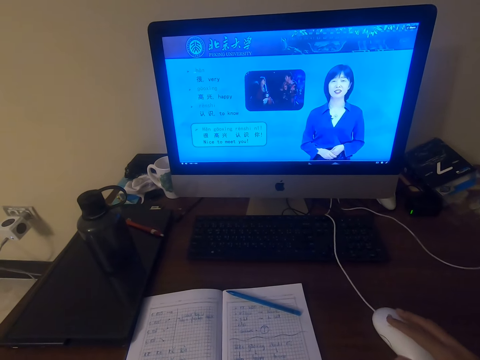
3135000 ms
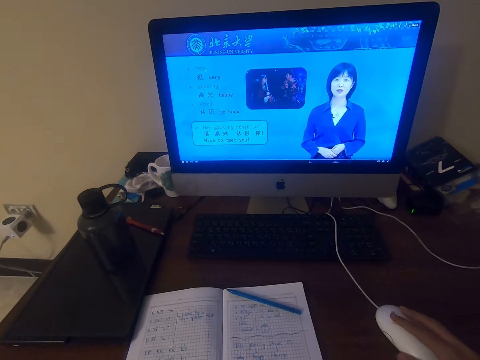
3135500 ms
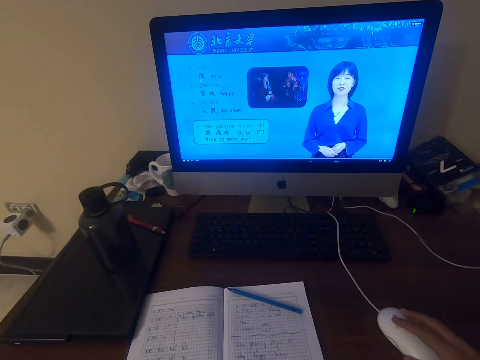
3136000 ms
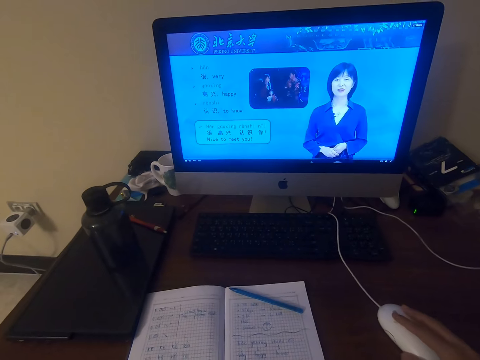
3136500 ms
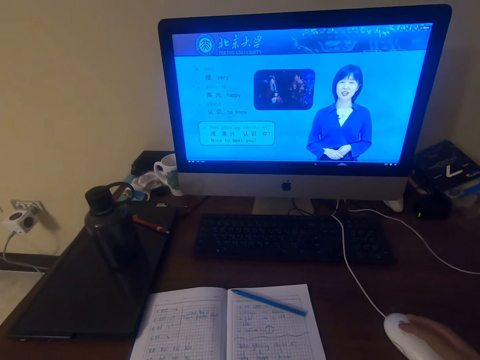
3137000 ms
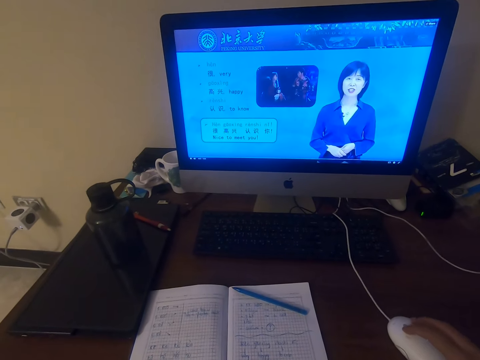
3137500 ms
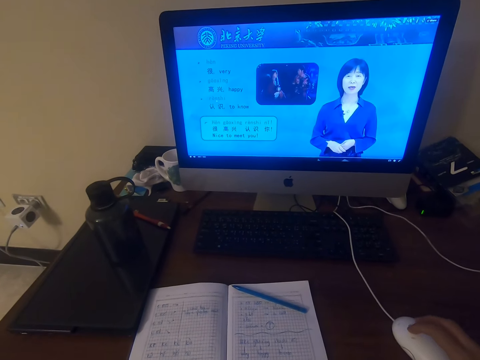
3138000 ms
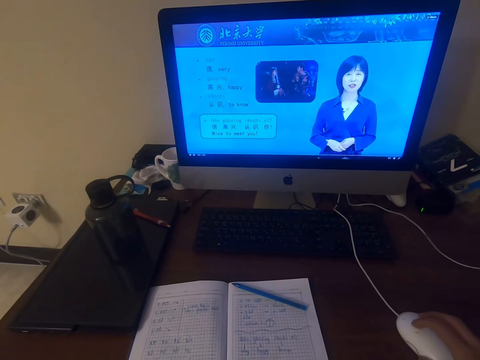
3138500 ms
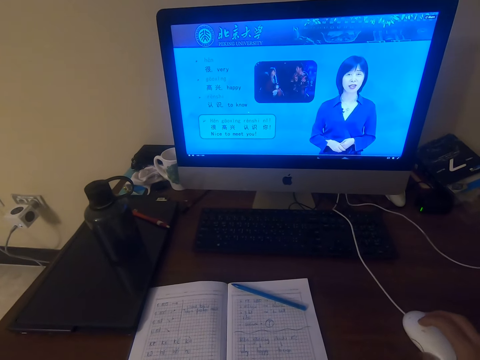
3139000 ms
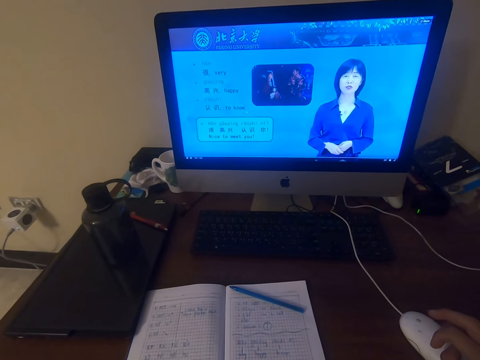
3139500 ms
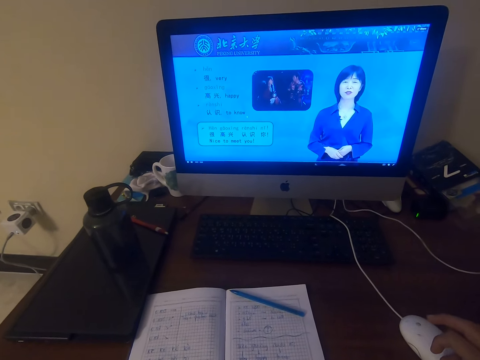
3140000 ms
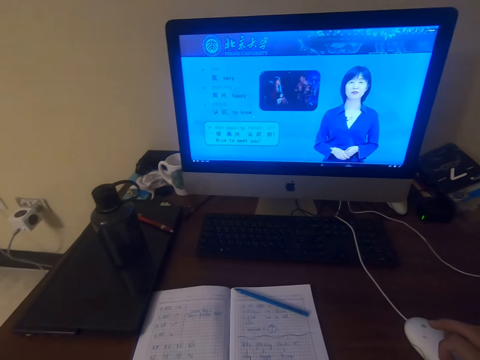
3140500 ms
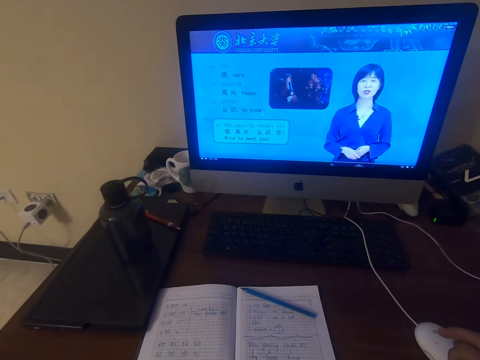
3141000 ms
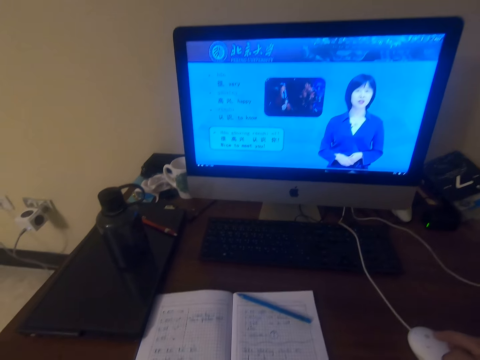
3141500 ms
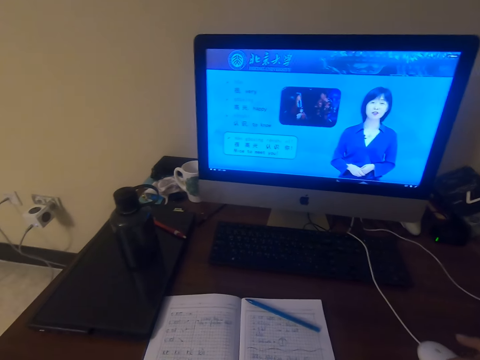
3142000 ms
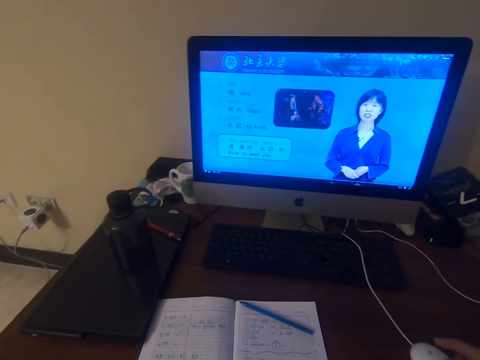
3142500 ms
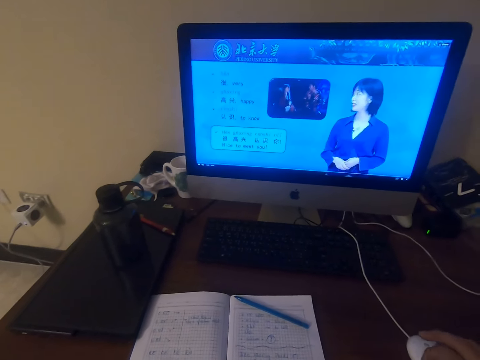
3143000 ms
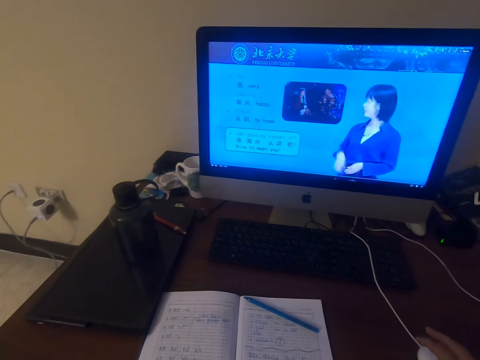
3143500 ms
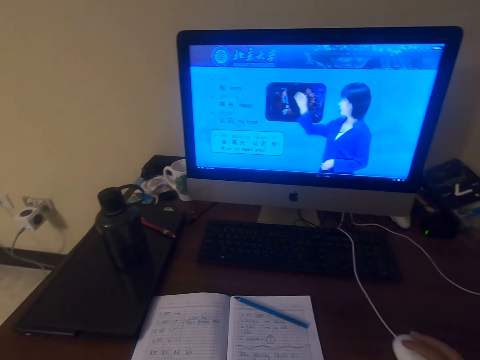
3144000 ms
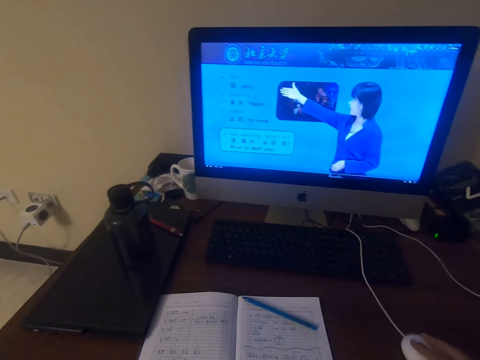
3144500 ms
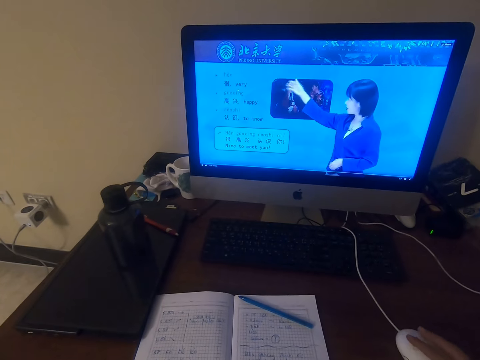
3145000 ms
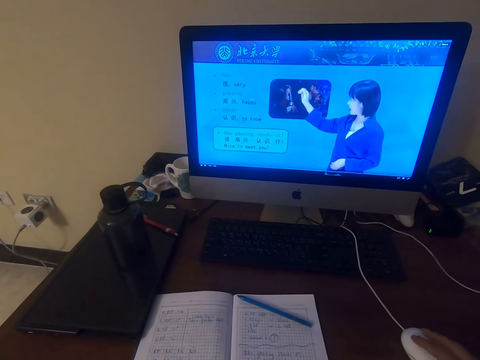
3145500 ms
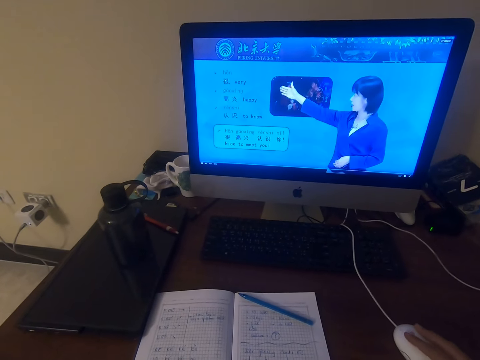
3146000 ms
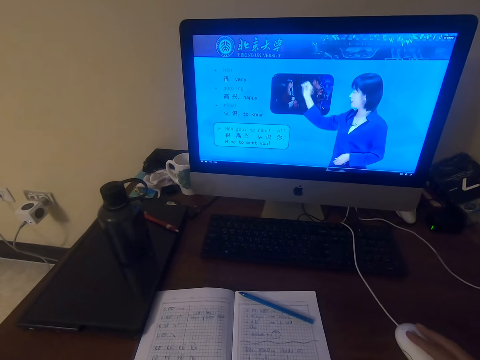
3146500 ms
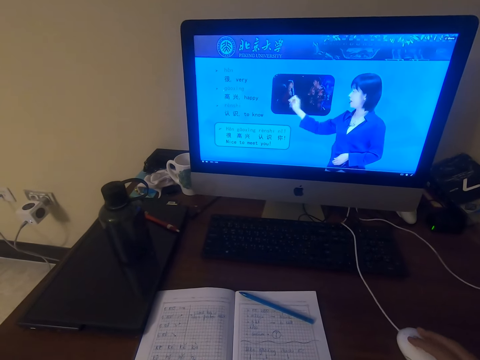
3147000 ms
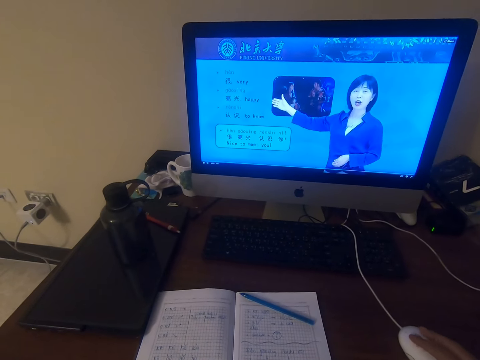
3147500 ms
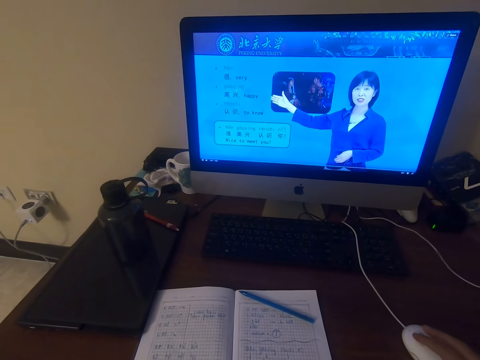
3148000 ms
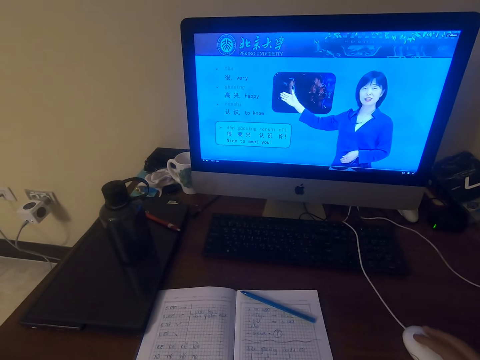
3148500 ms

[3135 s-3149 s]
The camera wearer talks. They watch the video in the desktop screen on the table. They operate the desktop on the table with a mouse.

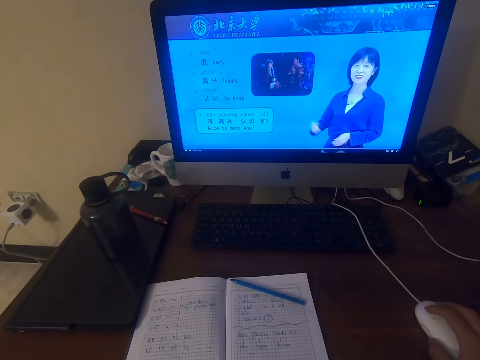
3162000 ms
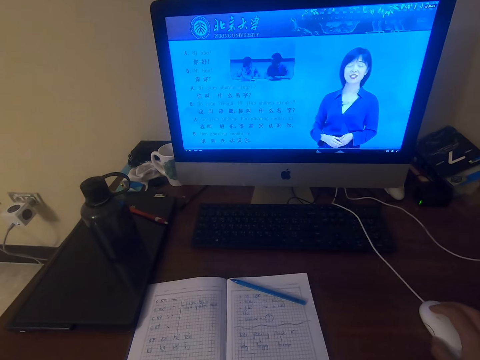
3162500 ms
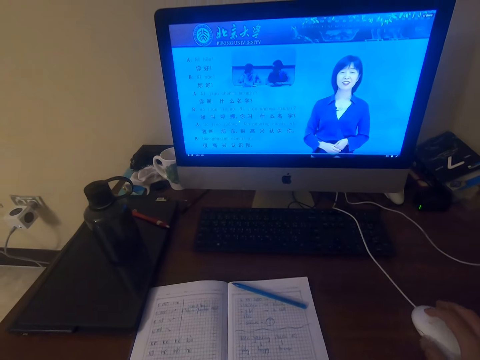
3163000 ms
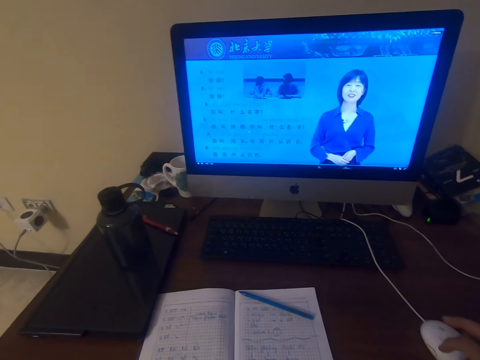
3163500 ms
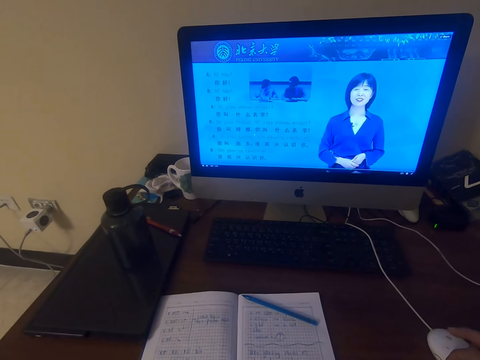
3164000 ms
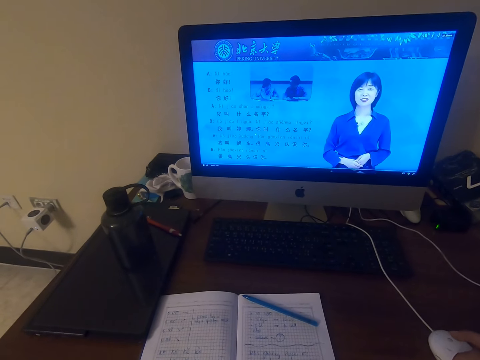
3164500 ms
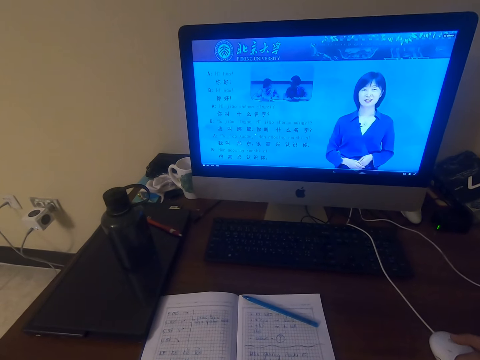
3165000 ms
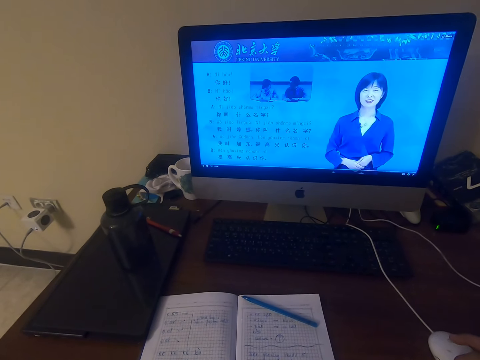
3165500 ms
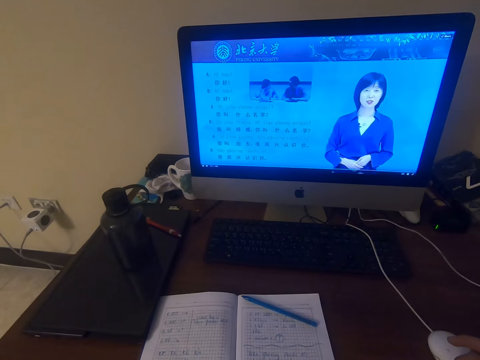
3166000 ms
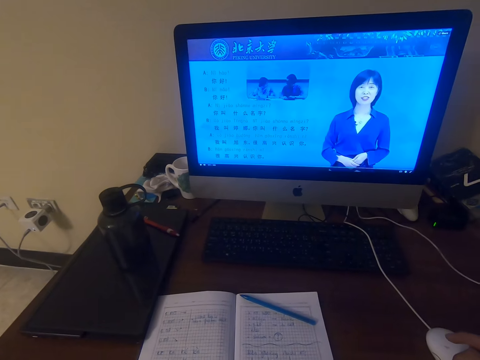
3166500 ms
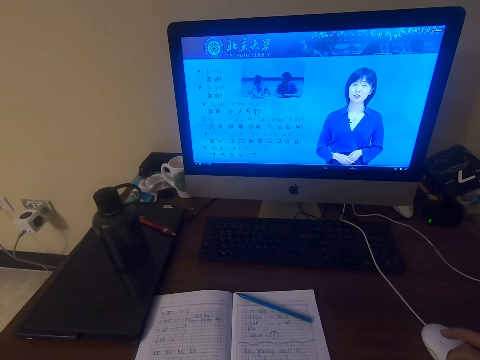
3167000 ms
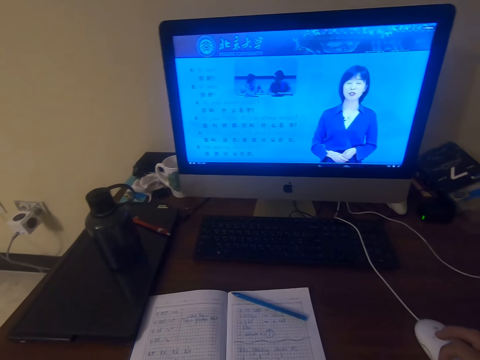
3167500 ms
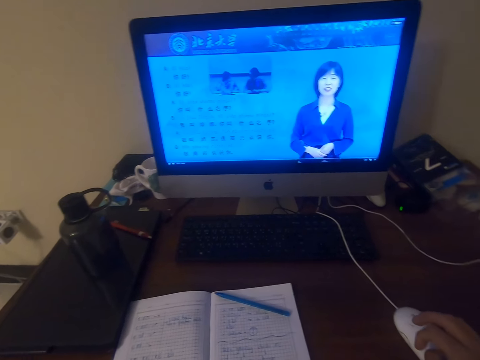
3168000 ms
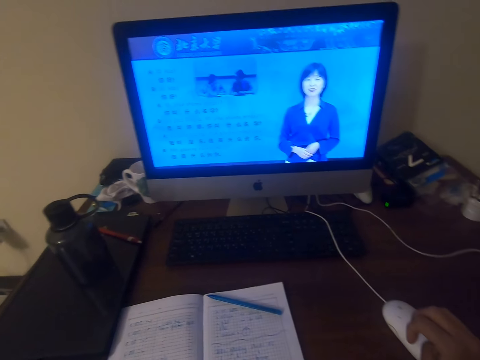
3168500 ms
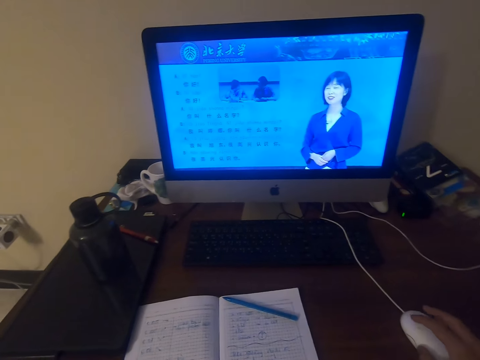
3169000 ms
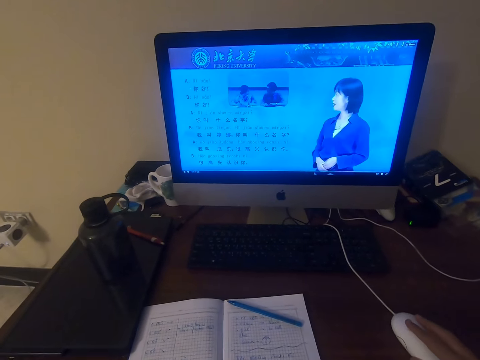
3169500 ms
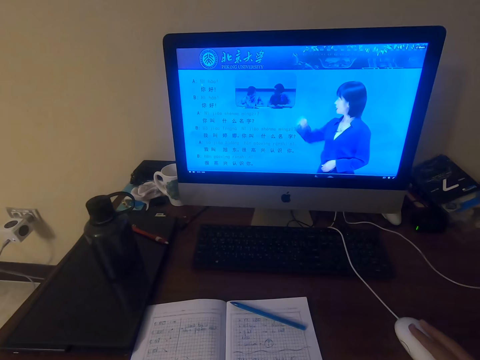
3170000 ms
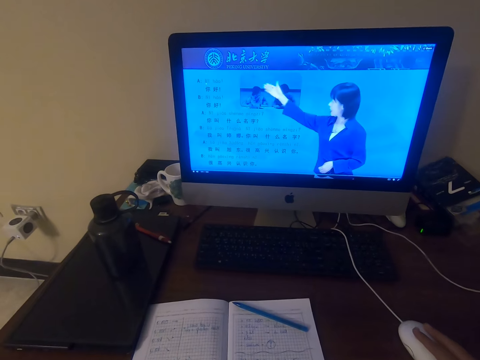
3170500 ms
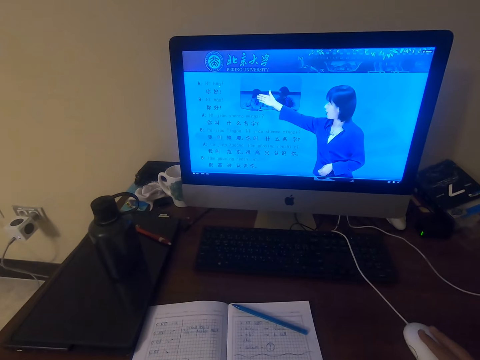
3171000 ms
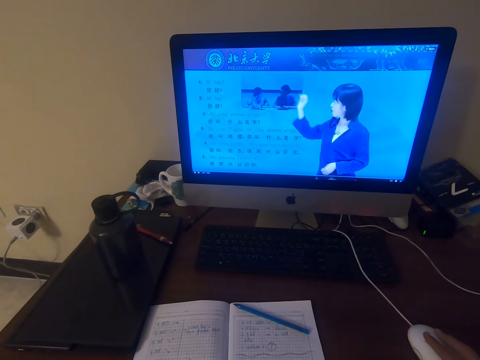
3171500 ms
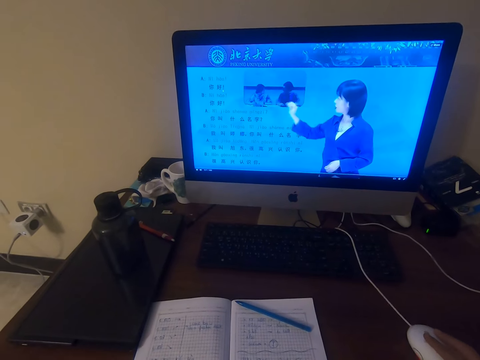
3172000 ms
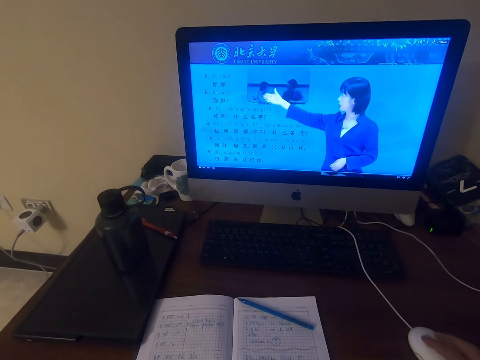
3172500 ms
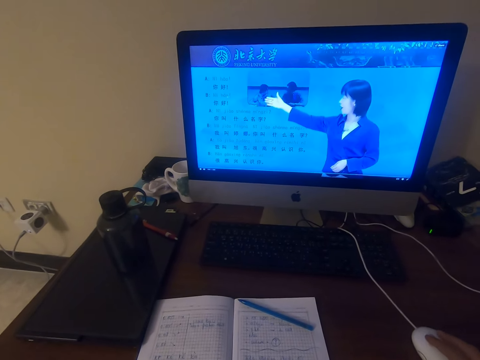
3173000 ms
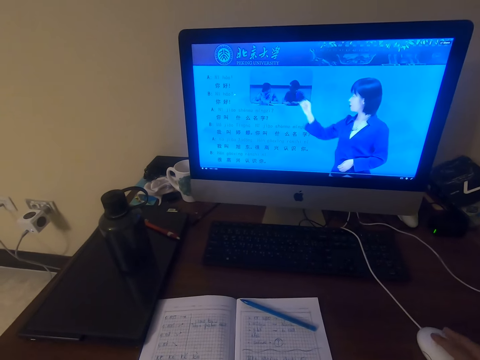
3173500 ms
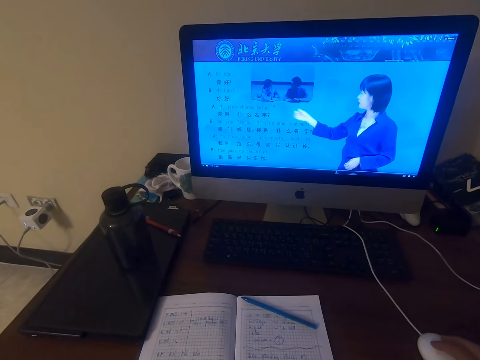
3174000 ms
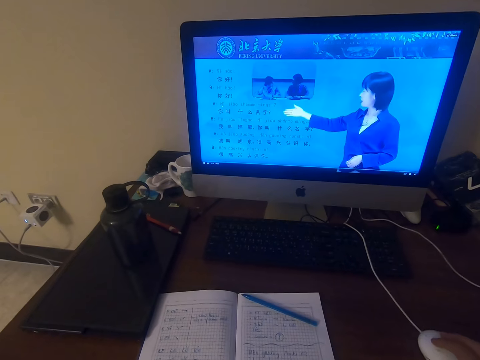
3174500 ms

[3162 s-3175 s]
The camera wearer watches the video in the desktop screen on the table. They operate the desktop on the table with a mouse.
